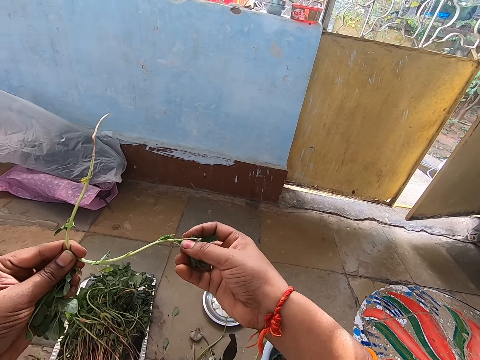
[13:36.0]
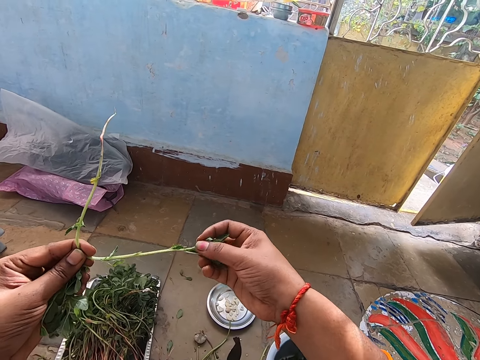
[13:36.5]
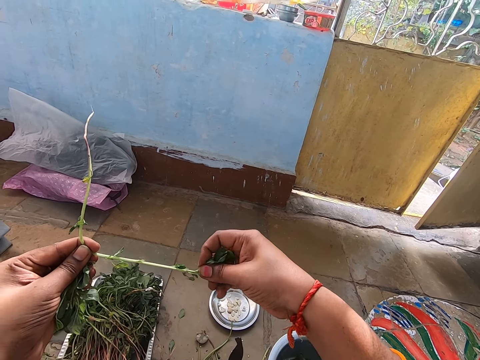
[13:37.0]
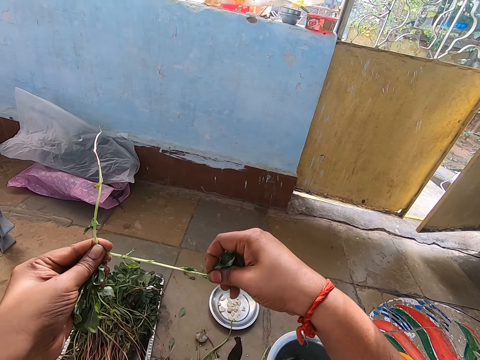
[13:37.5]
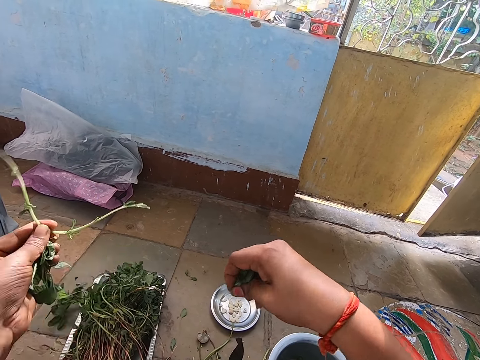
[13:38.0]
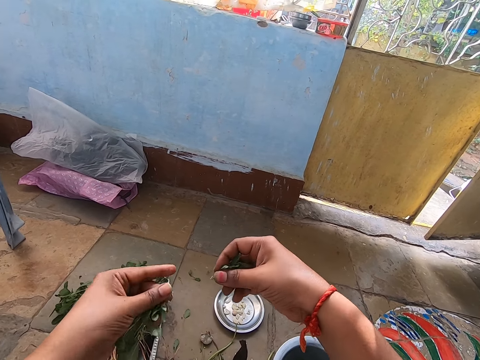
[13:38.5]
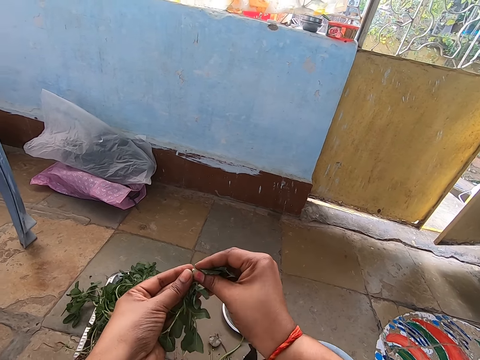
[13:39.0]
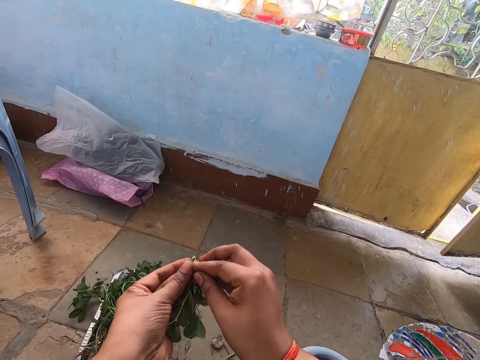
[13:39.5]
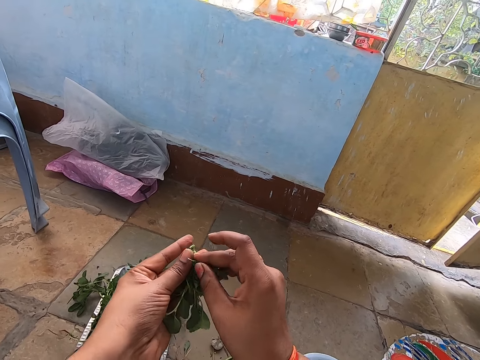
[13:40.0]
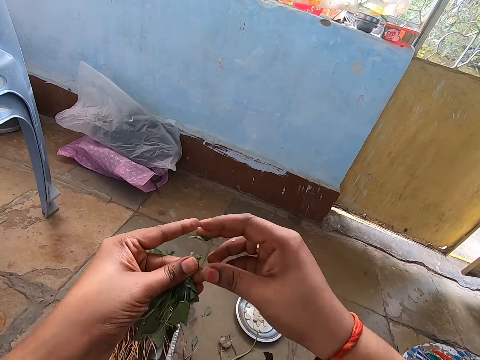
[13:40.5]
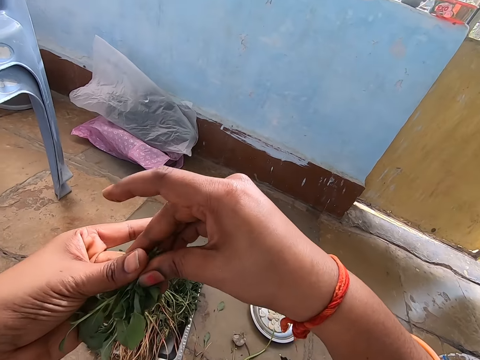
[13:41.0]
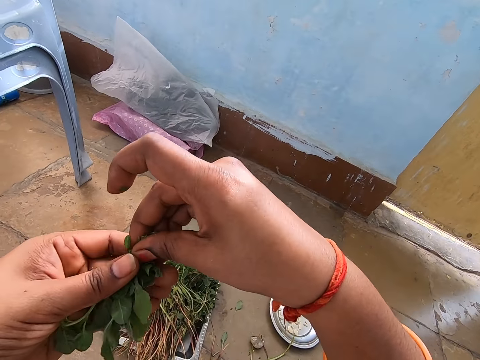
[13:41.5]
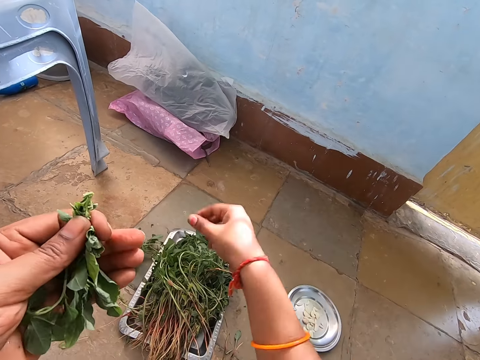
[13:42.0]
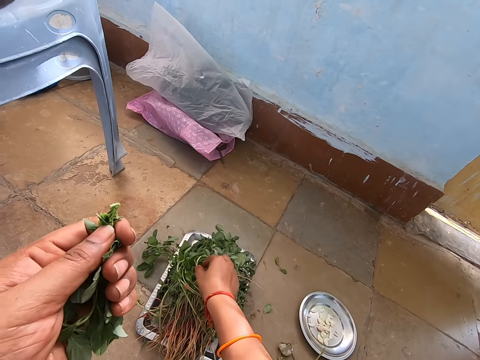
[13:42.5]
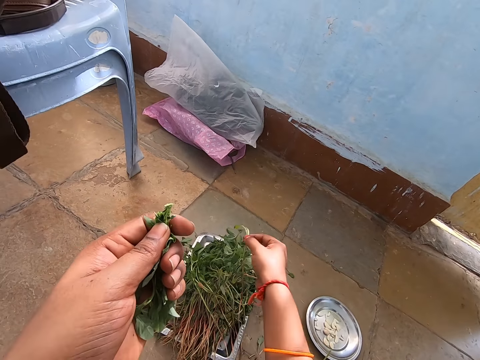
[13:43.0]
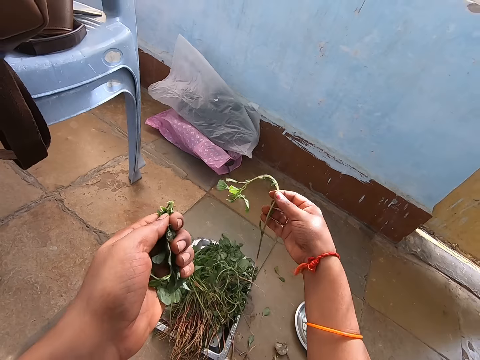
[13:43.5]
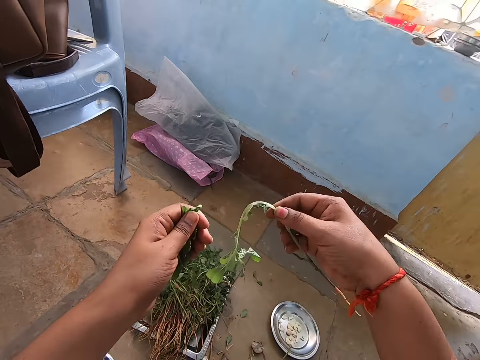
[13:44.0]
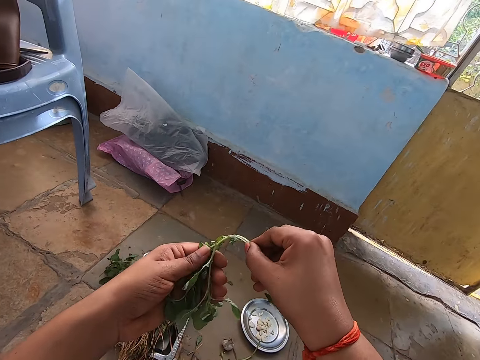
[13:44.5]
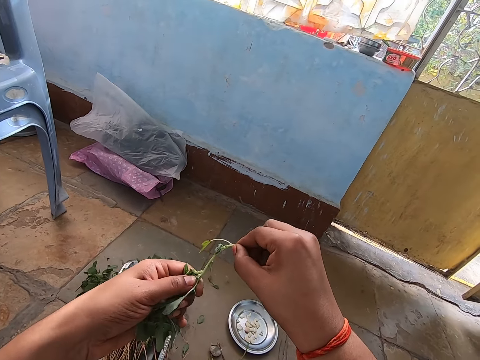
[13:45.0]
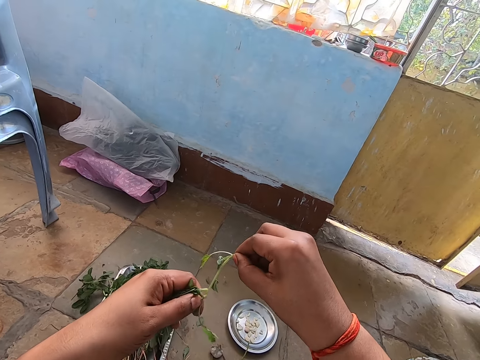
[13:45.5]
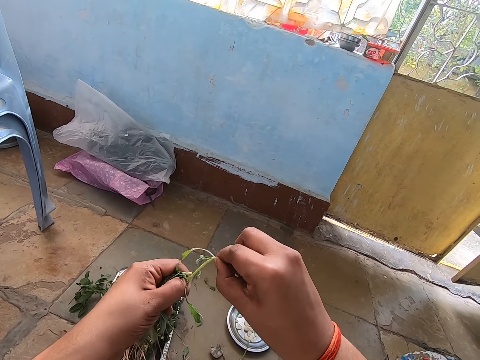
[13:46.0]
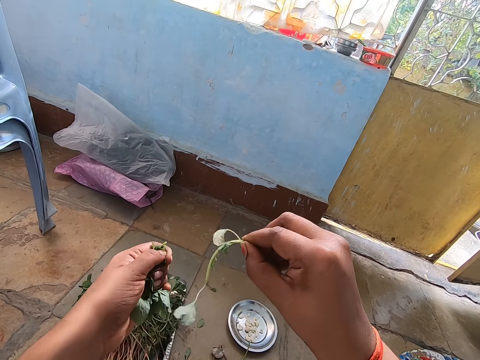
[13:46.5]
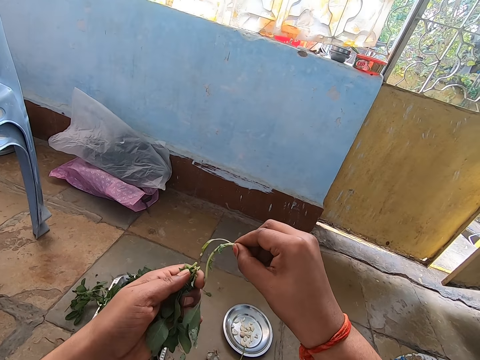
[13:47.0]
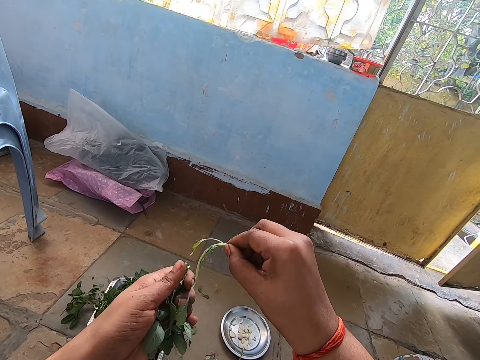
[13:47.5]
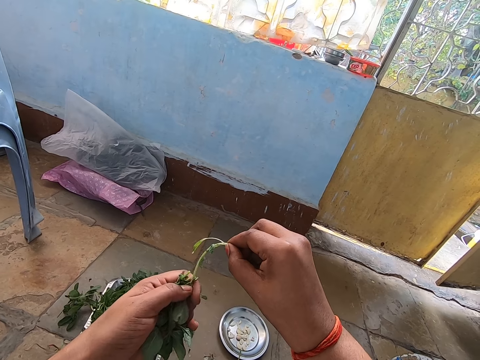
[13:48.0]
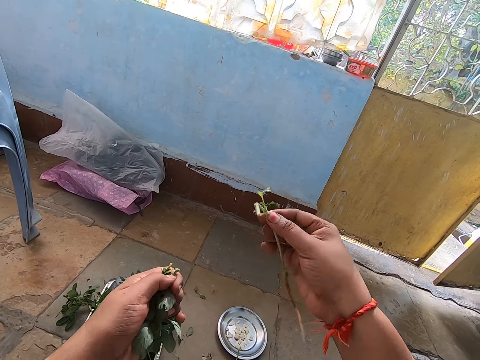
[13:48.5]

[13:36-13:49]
The camera wearer drops the water spinach on the floor with her left hand. She passes the water spinach leaves from her right hand to her left hand. She holds the vegetables with both hands. She picks the water spinach from the tray on the floor with her right hand. She cuts the water spinach leaves with her left hand from the water spinach in her right hand. She holds the vegetables with both hands. She plucks out the vegetables on the branches. She cuts a leaf from the branch in her right hand with her left hand.

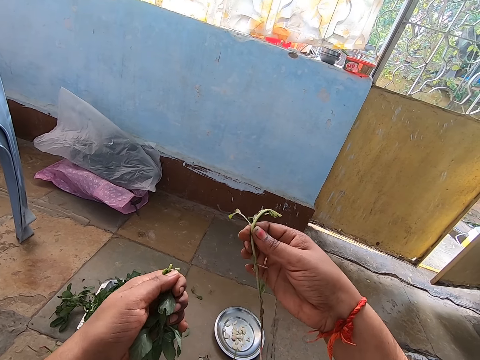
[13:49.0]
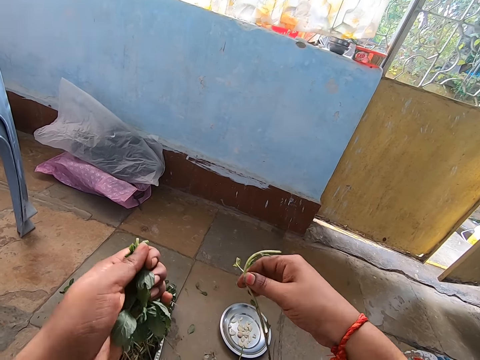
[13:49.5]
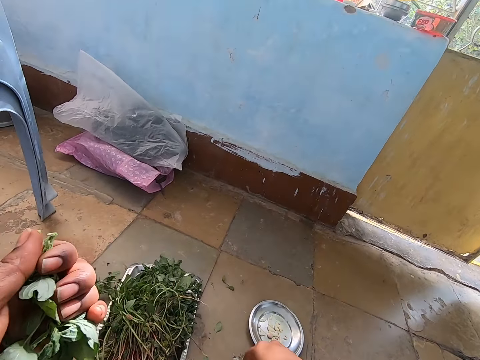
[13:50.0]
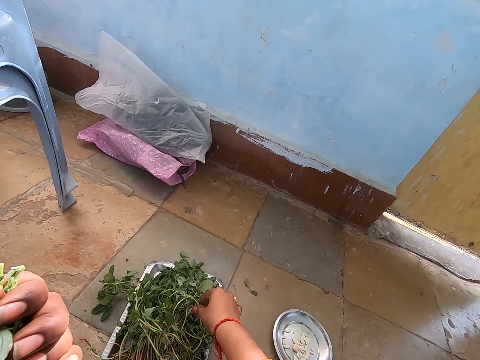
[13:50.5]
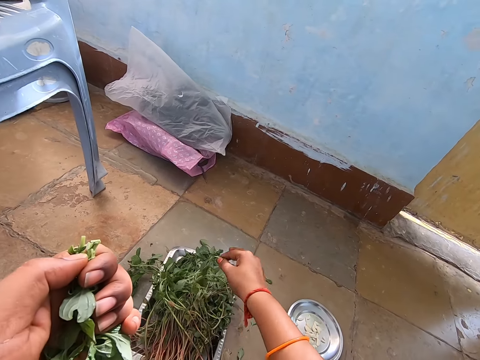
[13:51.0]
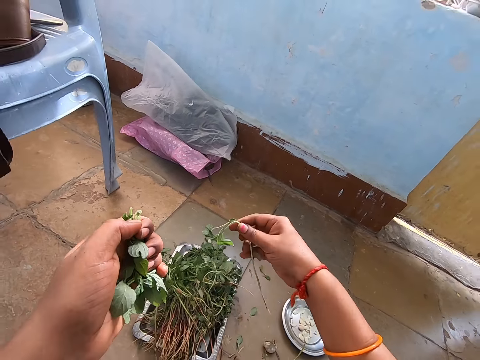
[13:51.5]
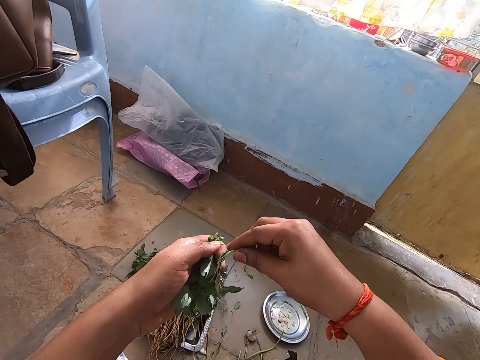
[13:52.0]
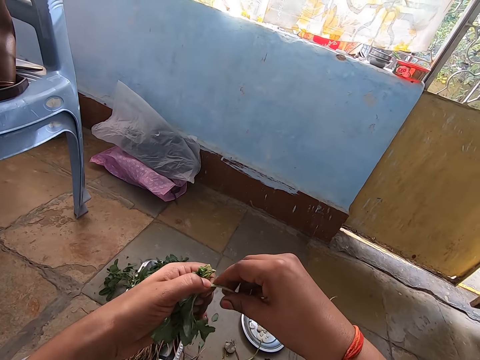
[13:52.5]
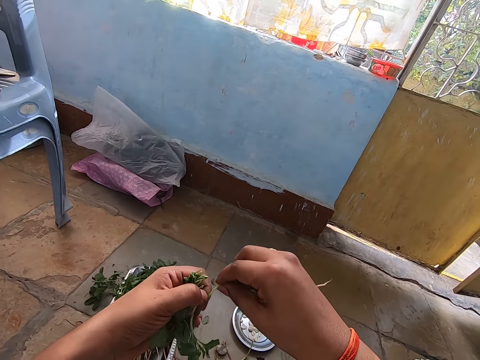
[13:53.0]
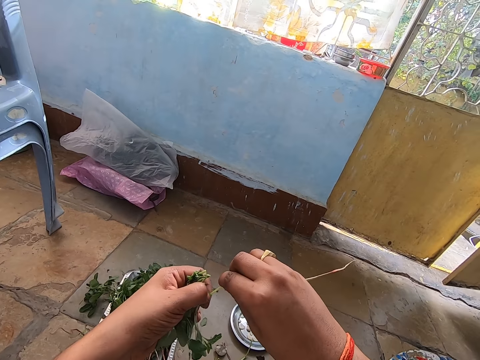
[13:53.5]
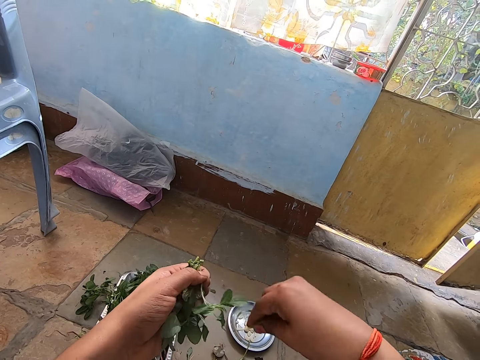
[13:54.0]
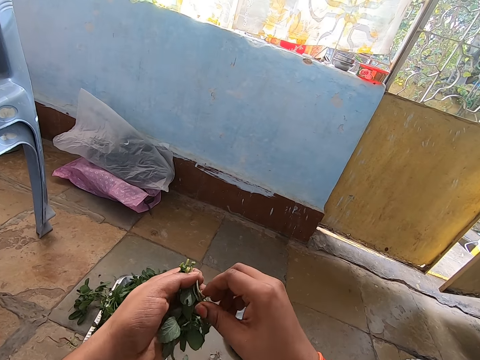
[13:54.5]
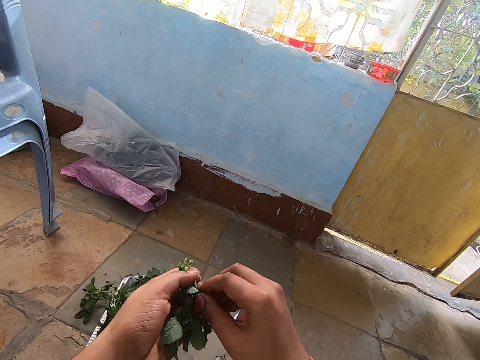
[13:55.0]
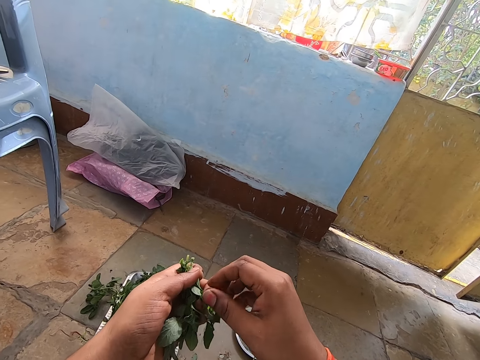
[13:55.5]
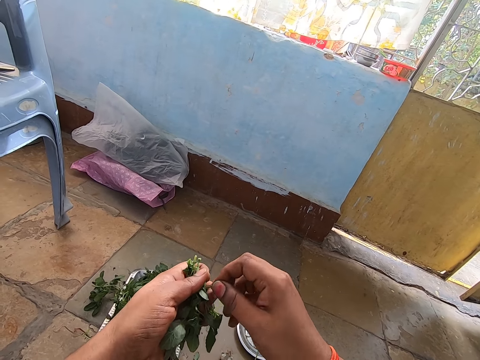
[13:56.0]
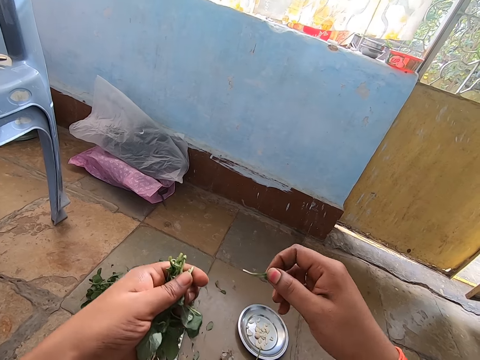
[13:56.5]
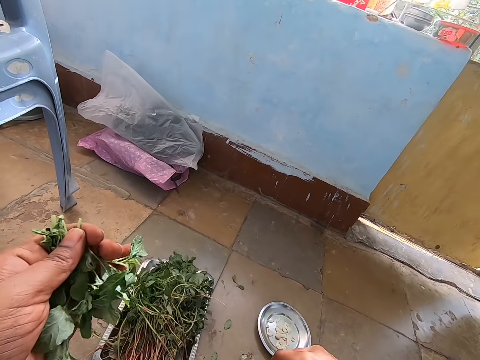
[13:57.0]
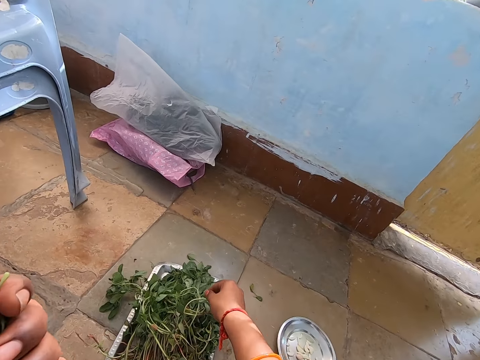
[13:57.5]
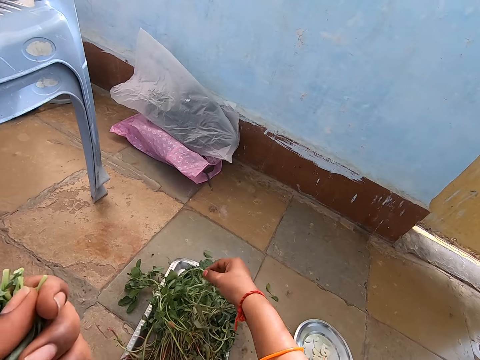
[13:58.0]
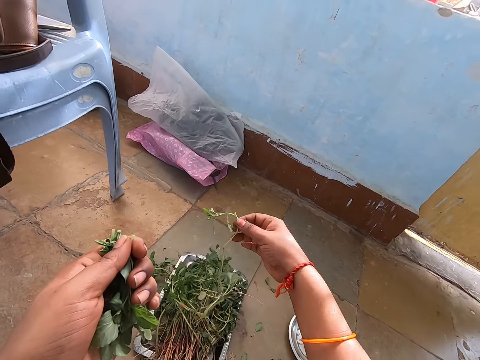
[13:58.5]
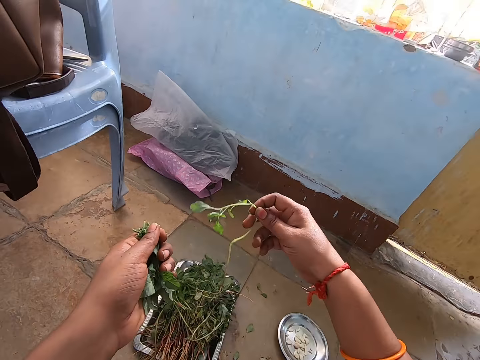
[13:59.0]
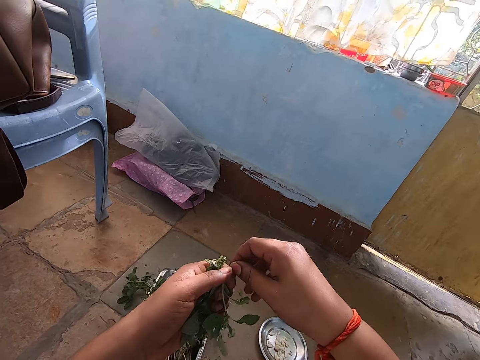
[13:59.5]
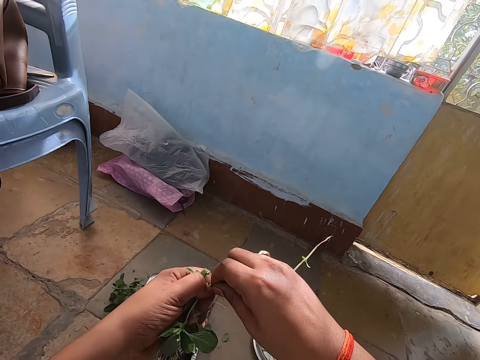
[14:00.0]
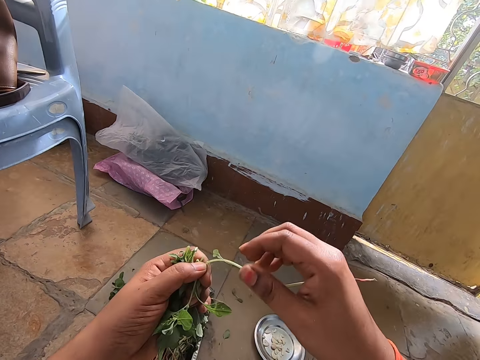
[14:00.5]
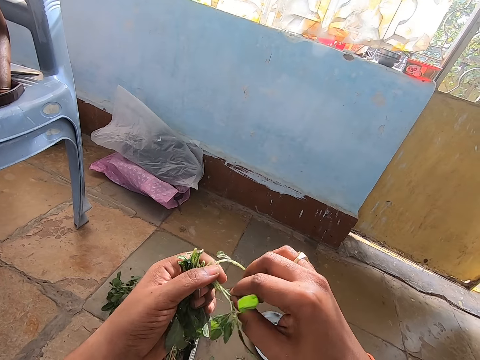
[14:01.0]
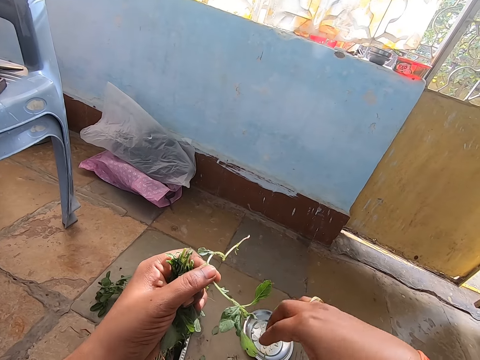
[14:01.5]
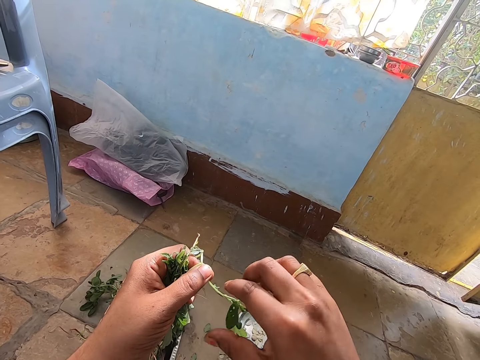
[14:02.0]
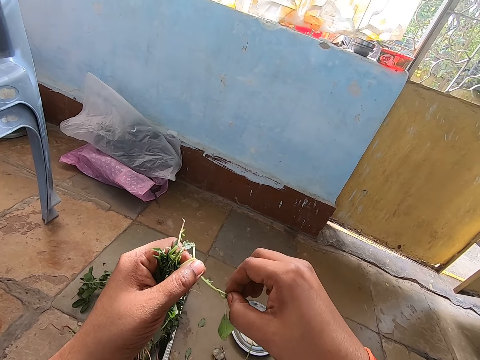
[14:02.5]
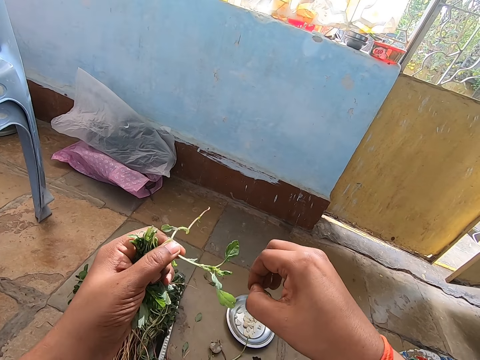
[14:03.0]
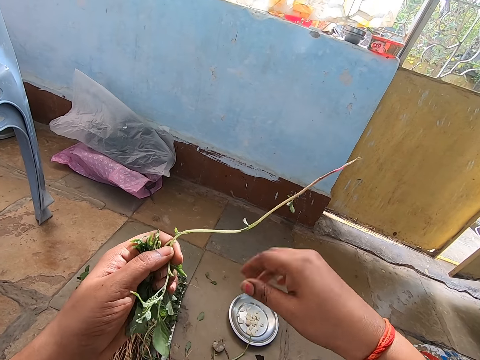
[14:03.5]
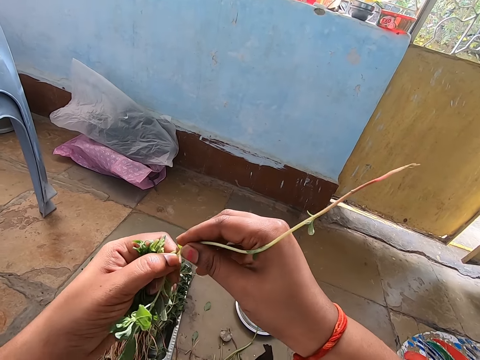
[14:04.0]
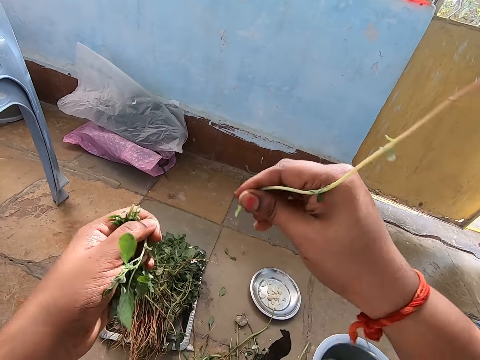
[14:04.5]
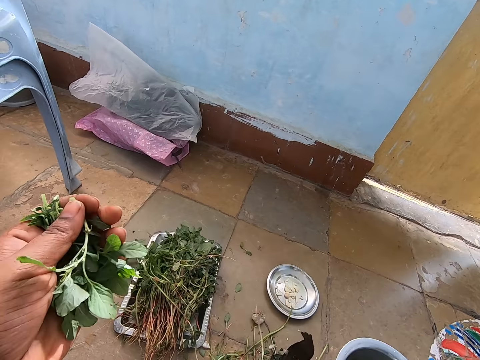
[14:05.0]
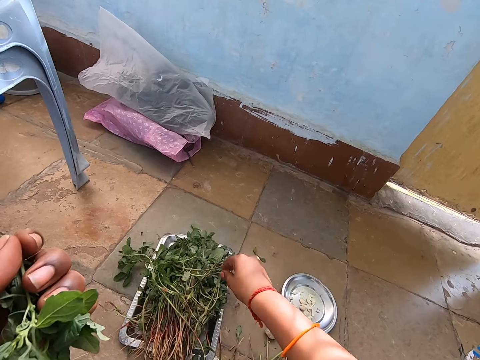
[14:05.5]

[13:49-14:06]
The camera wearer puts down a plant. She picks a branch from the tray on the floor with her right hand. She cuts some leaves from the branch in her right hand with her left hand. She picks a leaf from the leaves in her left hand with her right hand. She drops the leaf on the floor with her right hand. She picks a branch from the tray on the floor with her right hand and transfers the branch from her right hand to her left hand. She cuts a leaf from the branch in her left hand with her right hand. She drops the leaf on the floor with her right hand. She picks some leaves from the branch in her left hand with her right hand. She drops the leaves on the floor with her right hand. She cuts the branch in her left hand with her right hand. She drops the branch on the floor with her right hand.
